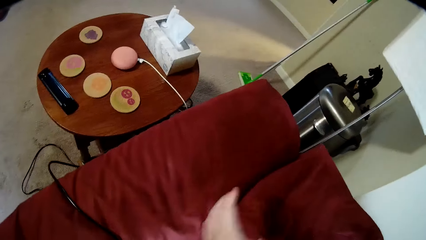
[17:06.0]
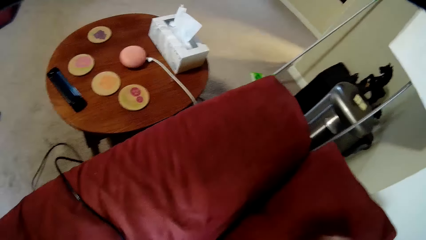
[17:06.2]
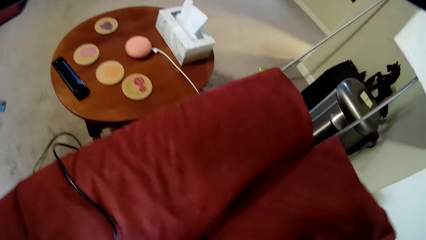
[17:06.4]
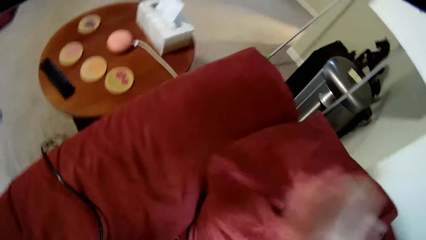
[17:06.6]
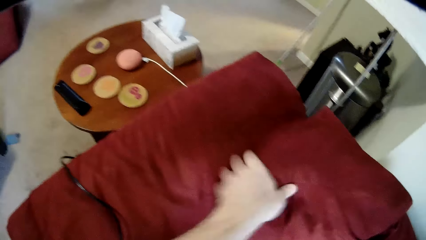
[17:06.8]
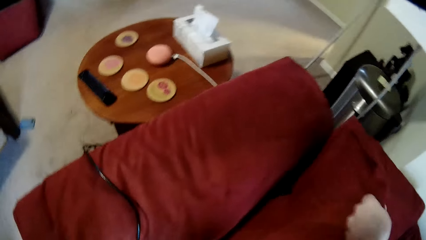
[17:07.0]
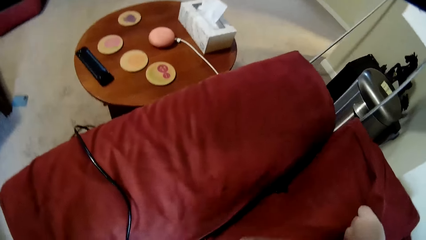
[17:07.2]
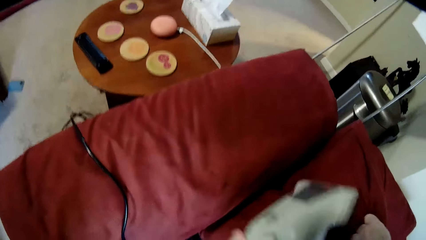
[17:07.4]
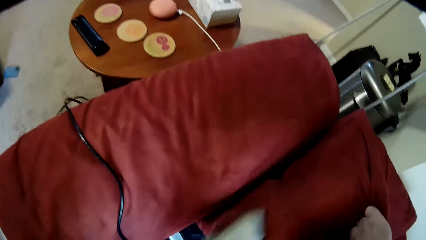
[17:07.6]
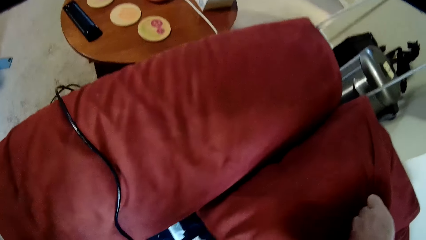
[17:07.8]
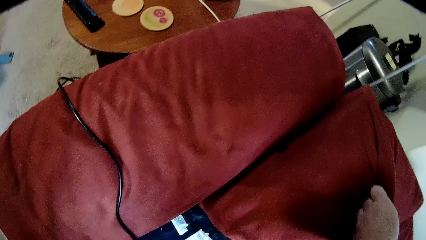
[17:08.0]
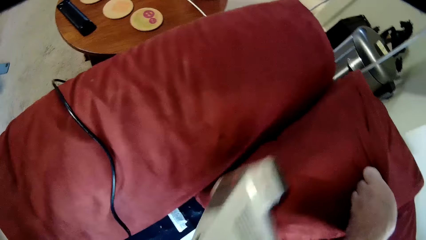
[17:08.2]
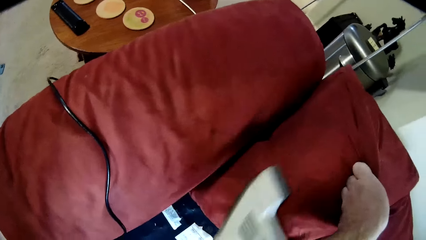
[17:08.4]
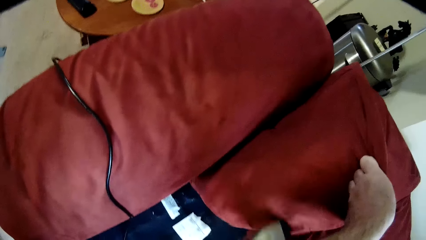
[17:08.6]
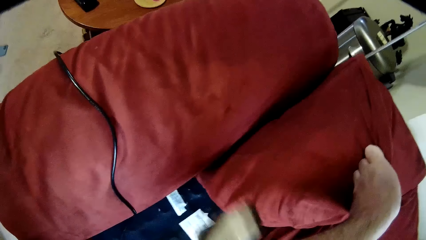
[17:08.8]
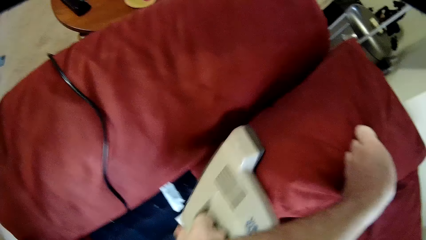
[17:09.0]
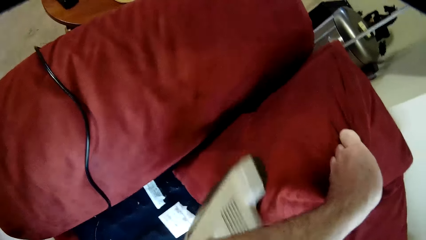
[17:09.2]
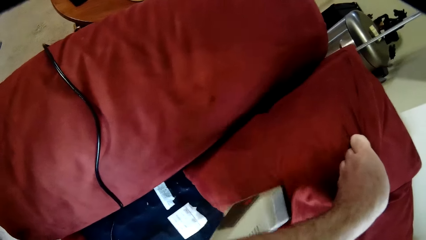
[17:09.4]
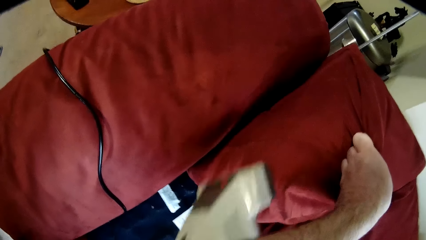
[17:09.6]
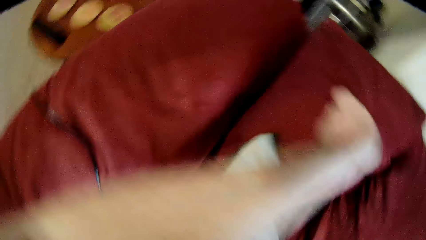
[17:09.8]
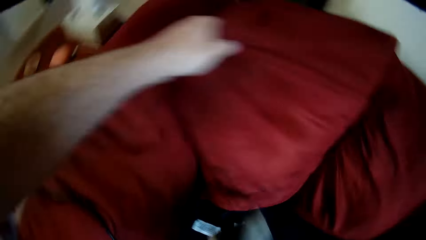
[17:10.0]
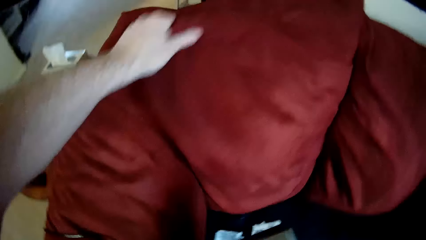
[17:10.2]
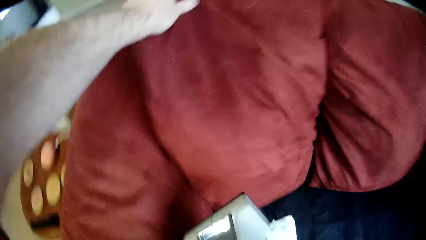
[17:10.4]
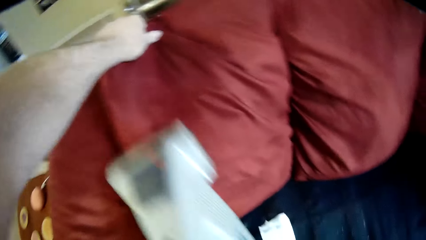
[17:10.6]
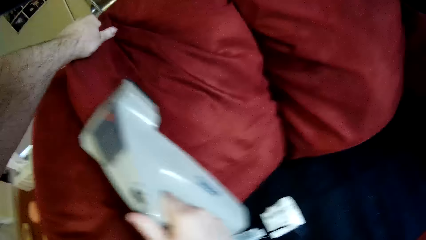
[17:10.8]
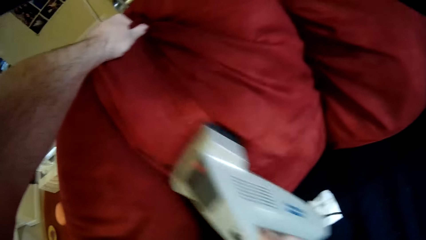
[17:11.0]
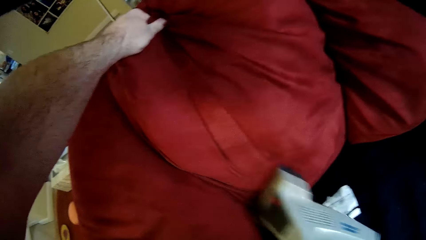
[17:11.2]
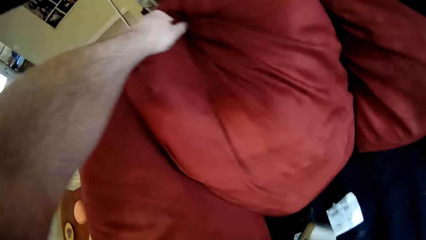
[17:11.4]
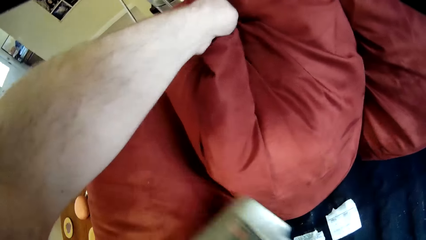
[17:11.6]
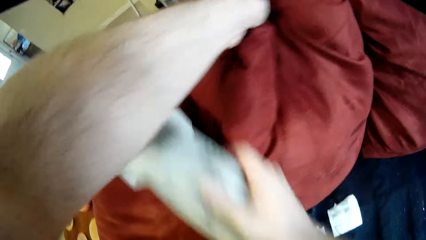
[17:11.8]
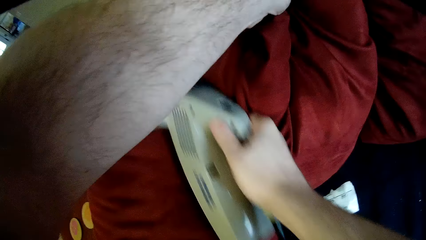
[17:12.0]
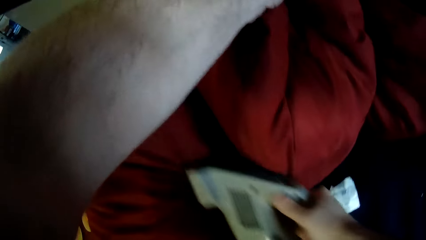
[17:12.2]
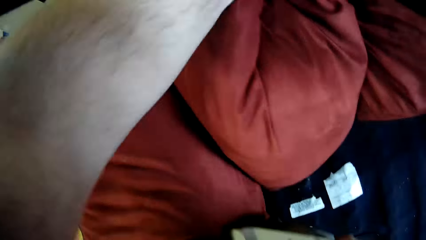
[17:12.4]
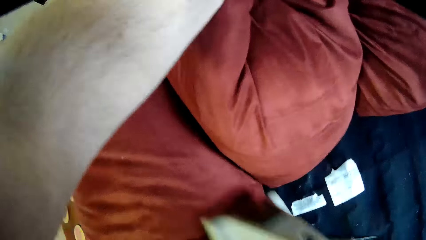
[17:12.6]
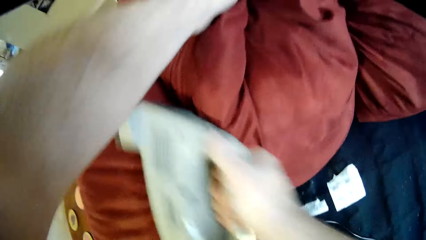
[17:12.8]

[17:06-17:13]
The camera wearer turns the cushion.

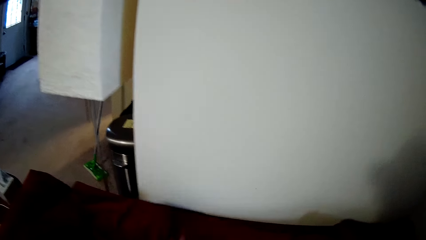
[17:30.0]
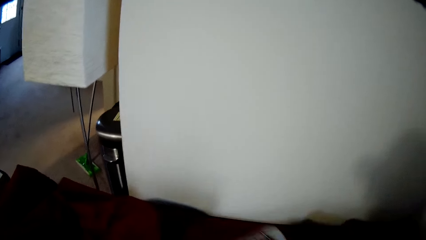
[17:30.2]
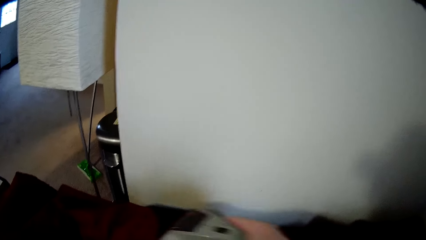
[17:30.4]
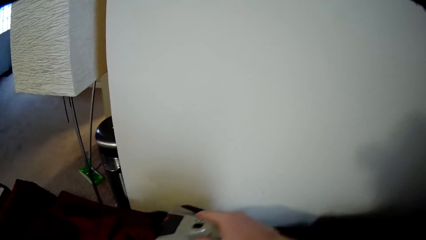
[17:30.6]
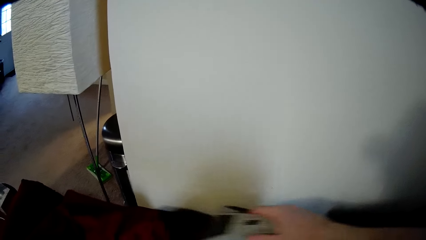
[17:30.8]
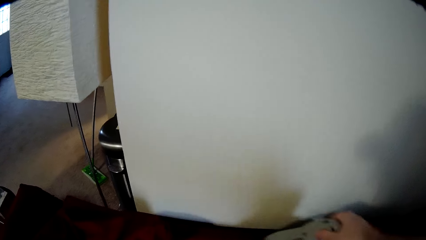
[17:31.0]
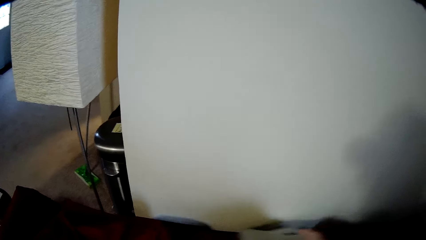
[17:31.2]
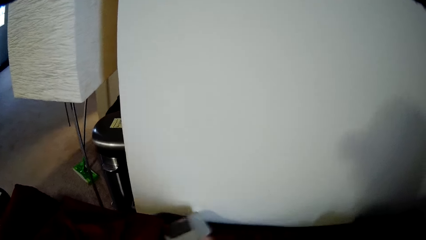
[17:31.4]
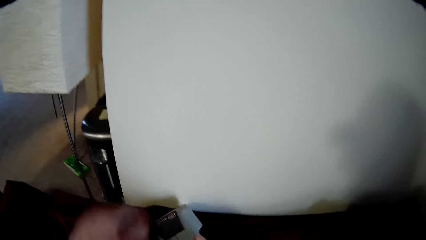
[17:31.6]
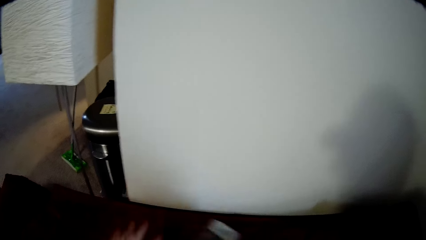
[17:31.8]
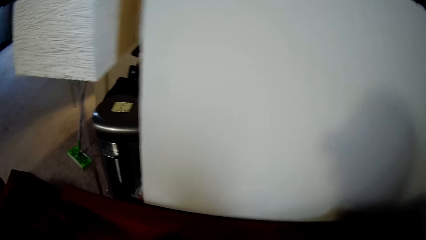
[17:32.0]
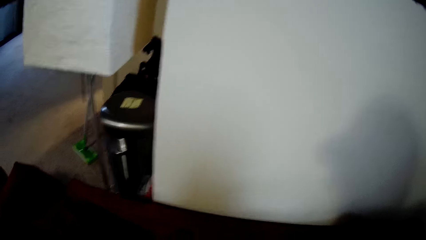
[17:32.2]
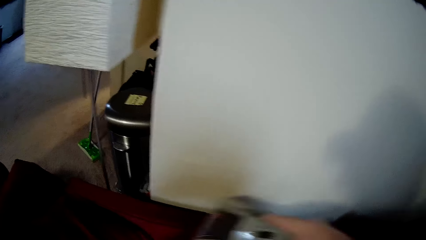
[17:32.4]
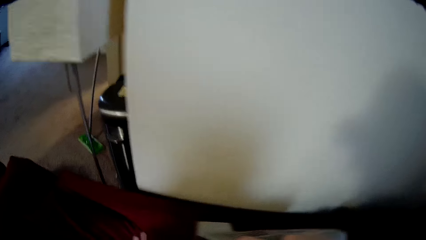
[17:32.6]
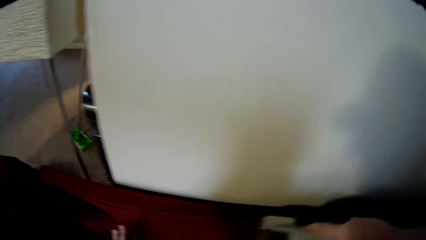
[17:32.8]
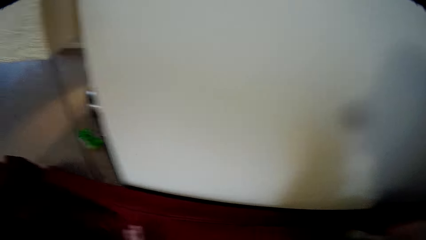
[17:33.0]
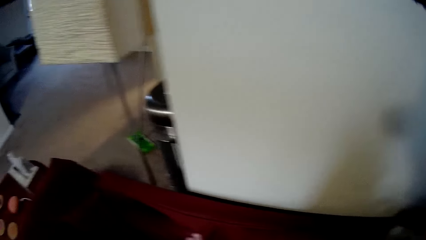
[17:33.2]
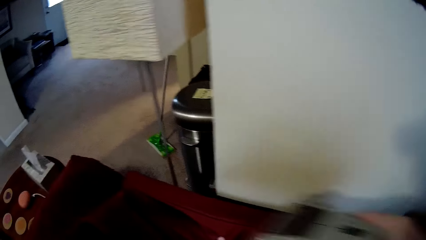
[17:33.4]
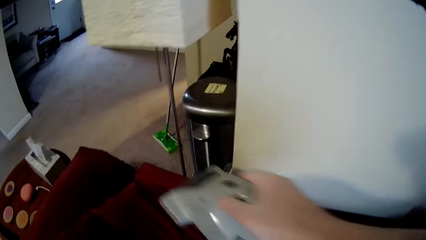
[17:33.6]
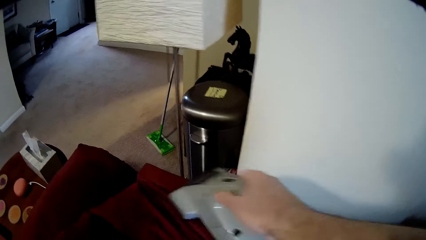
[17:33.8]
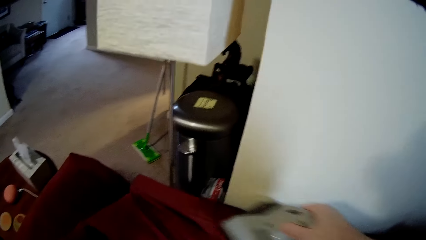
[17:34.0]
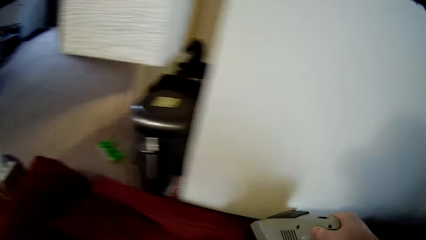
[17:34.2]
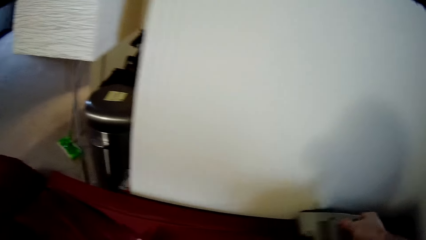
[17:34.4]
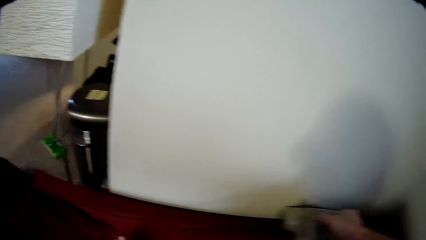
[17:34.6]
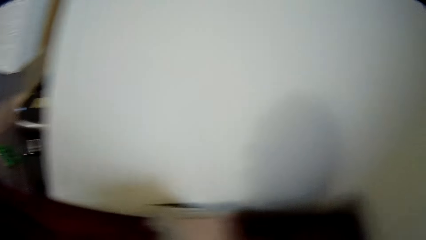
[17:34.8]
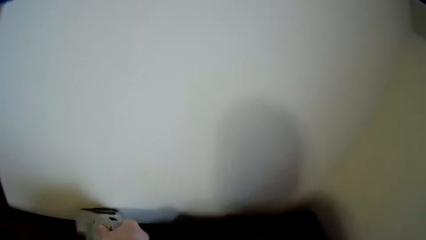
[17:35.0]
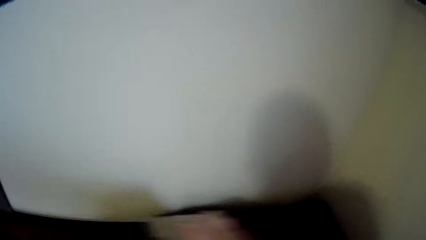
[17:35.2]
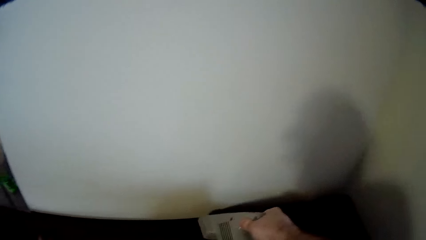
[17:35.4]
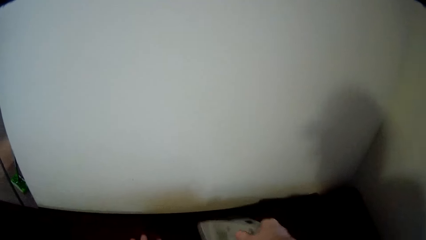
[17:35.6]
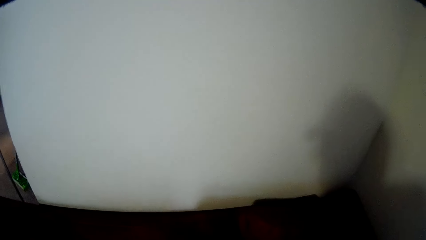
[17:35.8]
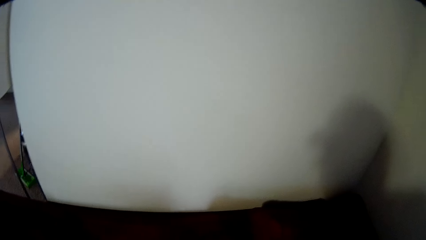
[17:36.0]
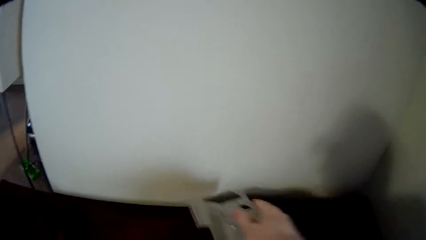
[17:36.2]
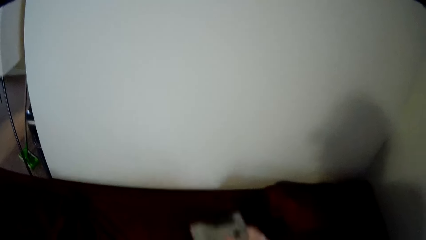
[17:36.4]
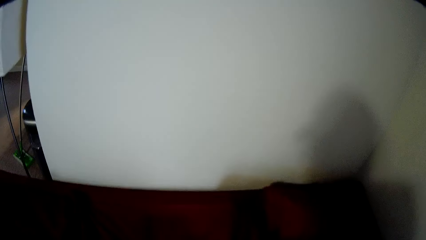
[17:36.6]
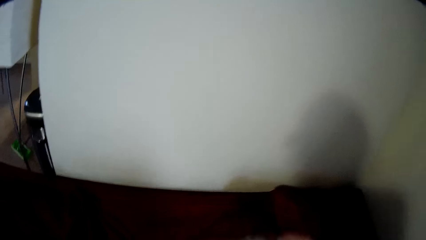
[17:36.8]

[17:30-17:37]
The camera wearer cleans the backrest of the sofa.
